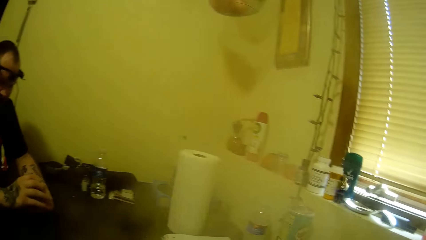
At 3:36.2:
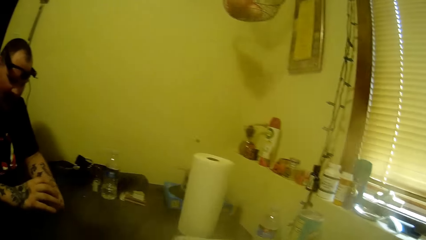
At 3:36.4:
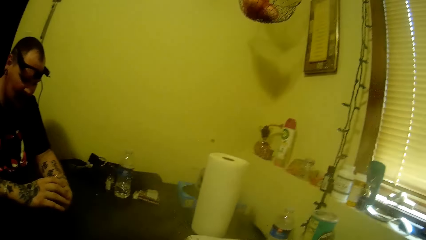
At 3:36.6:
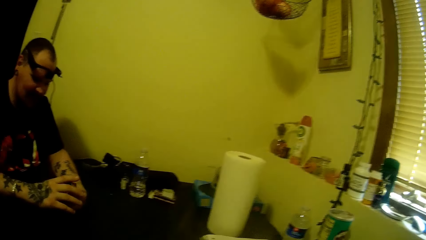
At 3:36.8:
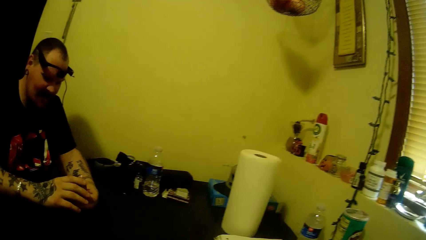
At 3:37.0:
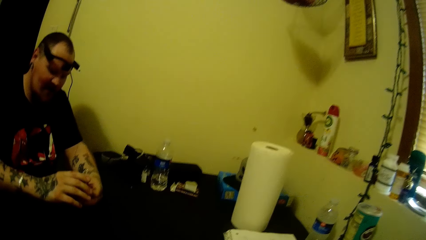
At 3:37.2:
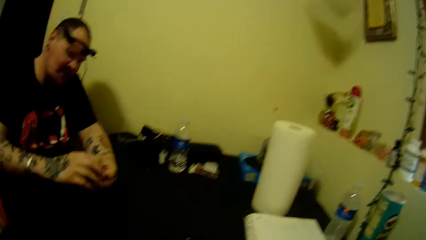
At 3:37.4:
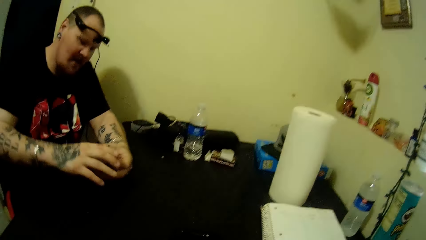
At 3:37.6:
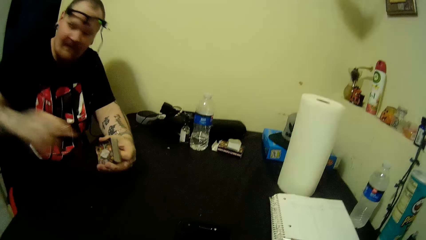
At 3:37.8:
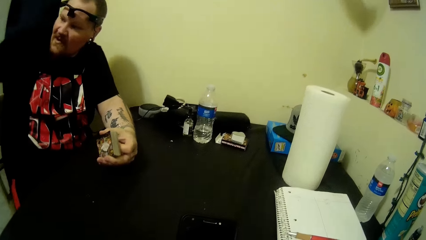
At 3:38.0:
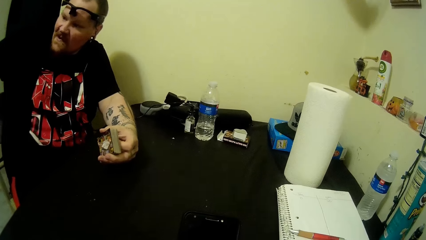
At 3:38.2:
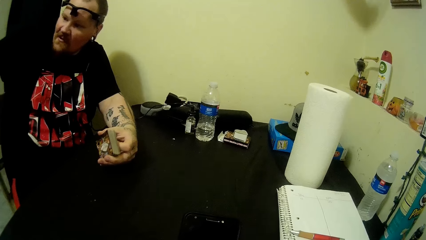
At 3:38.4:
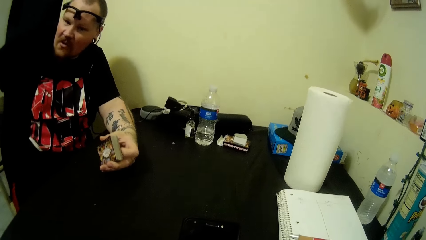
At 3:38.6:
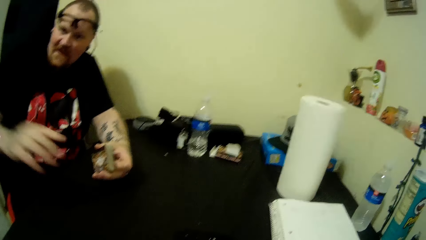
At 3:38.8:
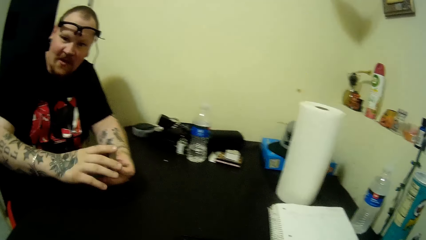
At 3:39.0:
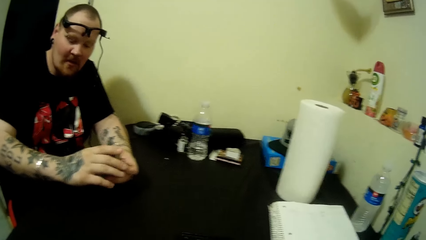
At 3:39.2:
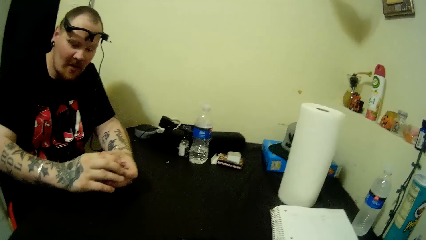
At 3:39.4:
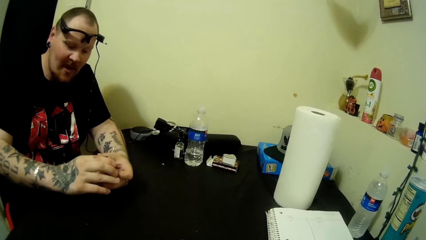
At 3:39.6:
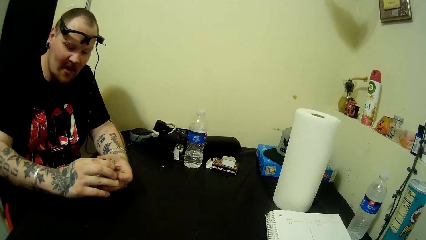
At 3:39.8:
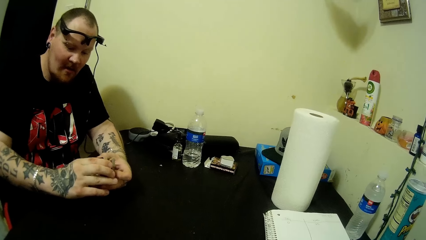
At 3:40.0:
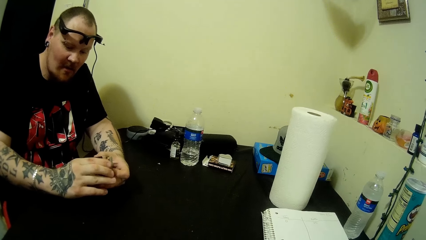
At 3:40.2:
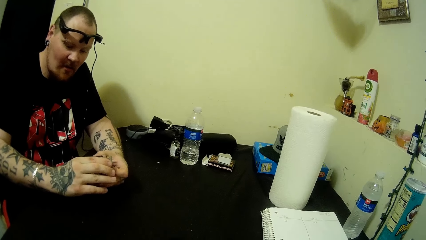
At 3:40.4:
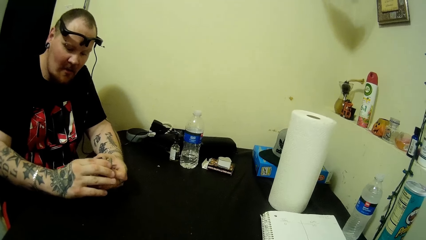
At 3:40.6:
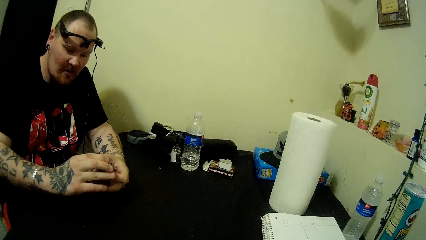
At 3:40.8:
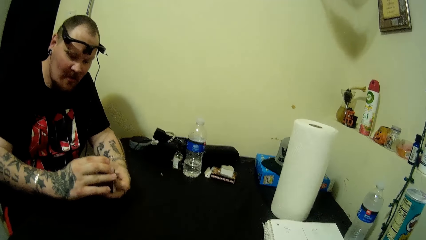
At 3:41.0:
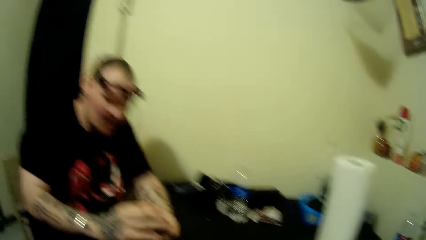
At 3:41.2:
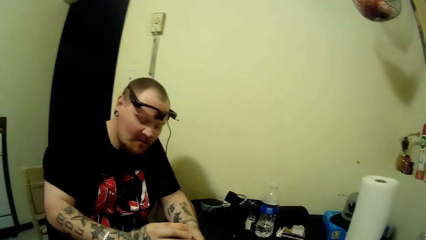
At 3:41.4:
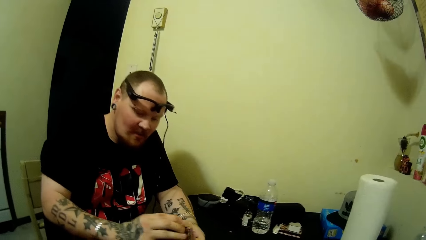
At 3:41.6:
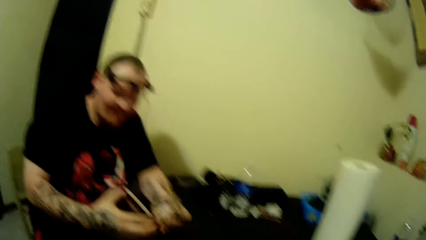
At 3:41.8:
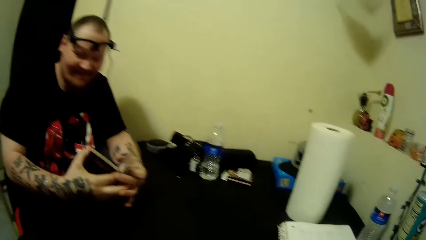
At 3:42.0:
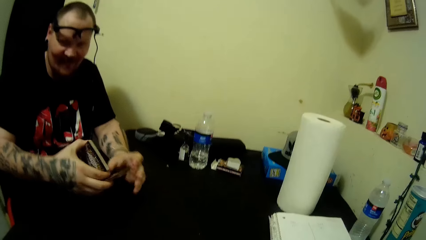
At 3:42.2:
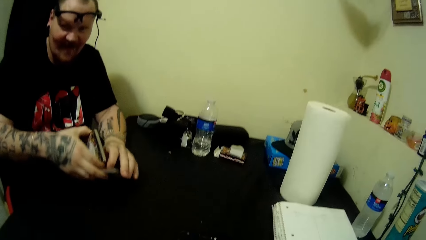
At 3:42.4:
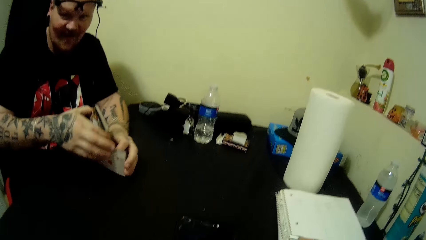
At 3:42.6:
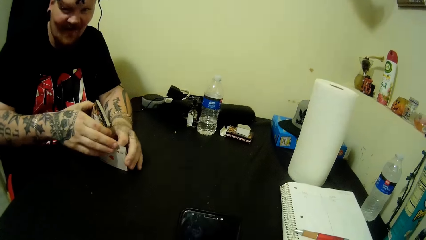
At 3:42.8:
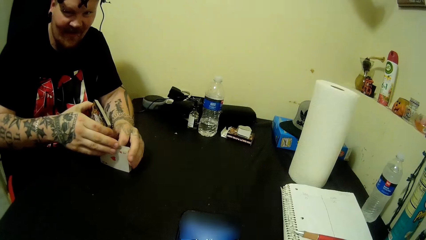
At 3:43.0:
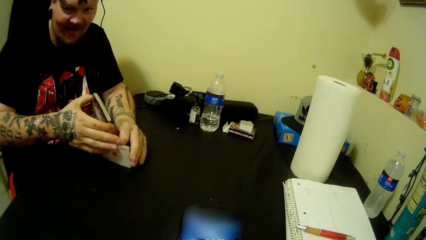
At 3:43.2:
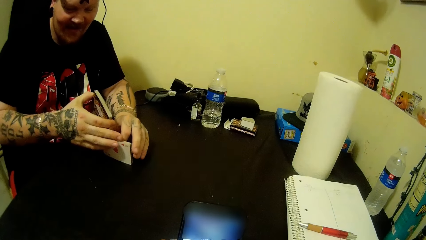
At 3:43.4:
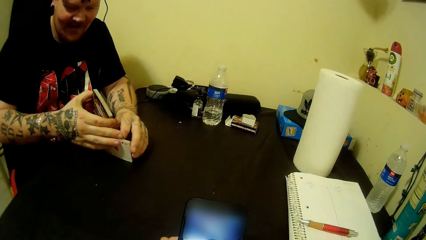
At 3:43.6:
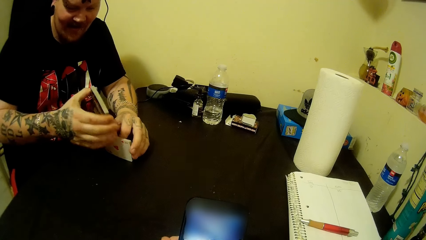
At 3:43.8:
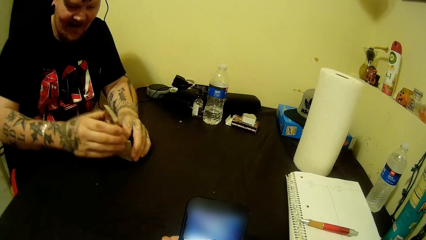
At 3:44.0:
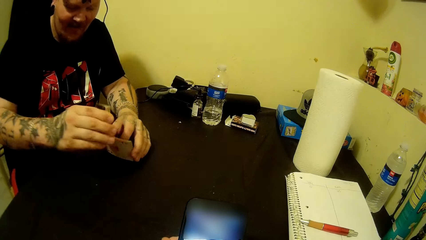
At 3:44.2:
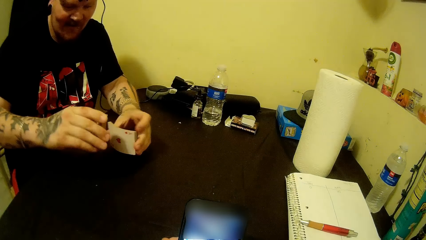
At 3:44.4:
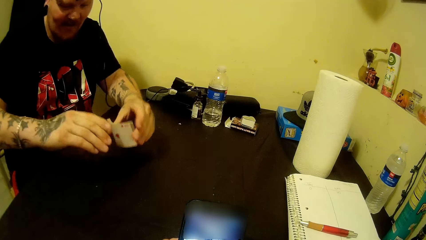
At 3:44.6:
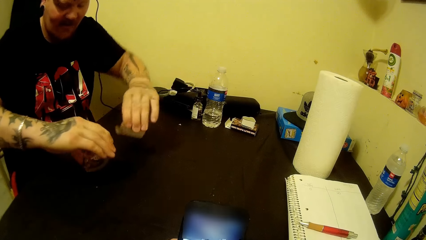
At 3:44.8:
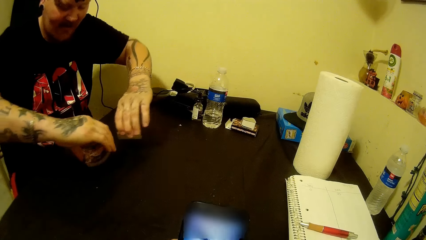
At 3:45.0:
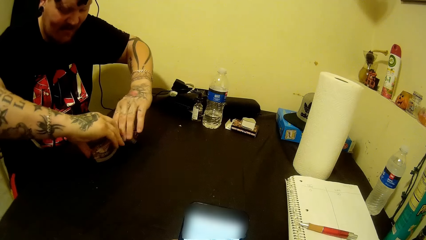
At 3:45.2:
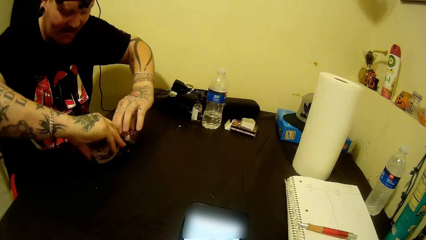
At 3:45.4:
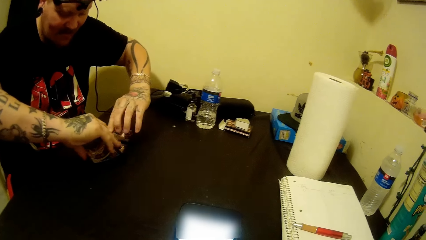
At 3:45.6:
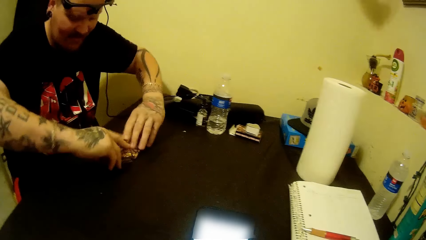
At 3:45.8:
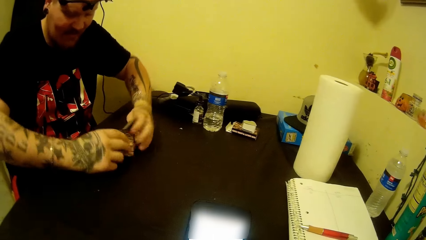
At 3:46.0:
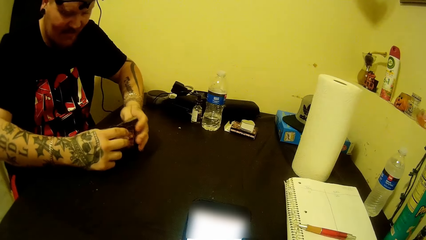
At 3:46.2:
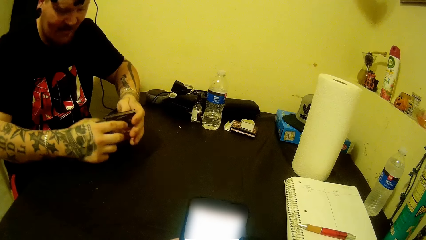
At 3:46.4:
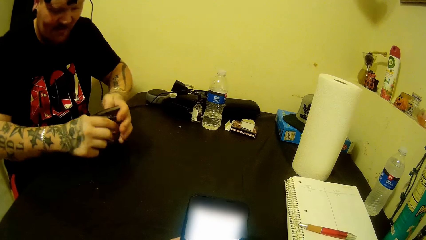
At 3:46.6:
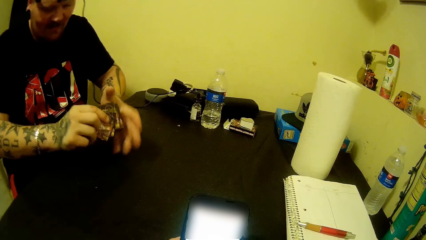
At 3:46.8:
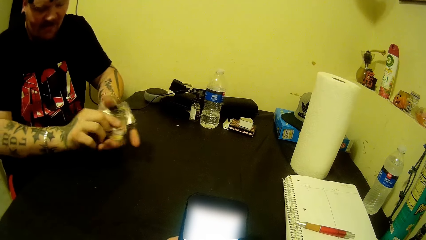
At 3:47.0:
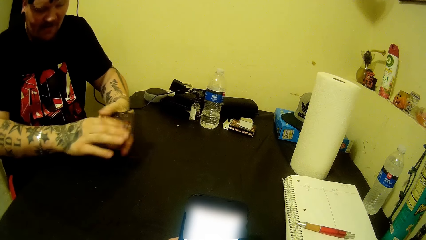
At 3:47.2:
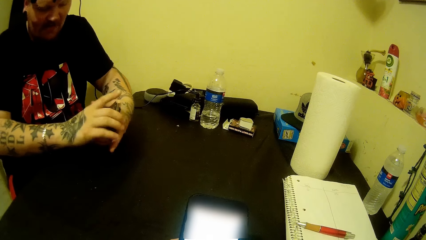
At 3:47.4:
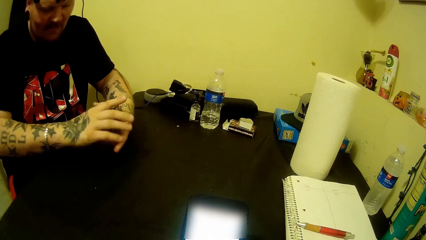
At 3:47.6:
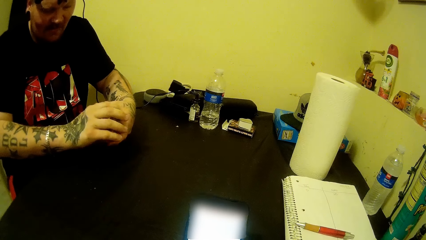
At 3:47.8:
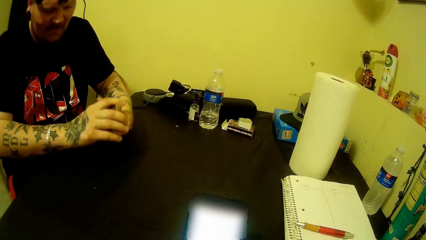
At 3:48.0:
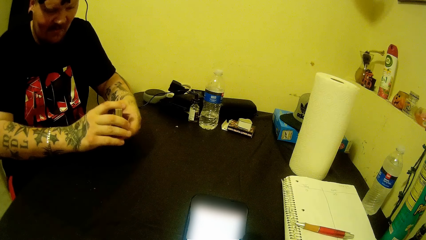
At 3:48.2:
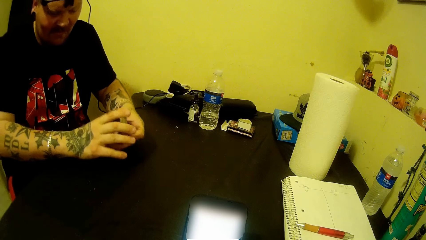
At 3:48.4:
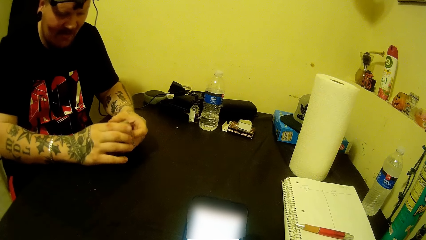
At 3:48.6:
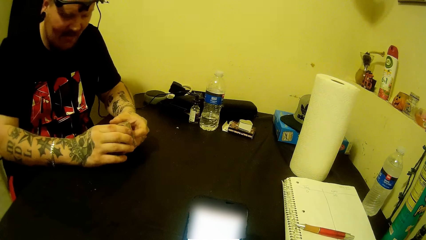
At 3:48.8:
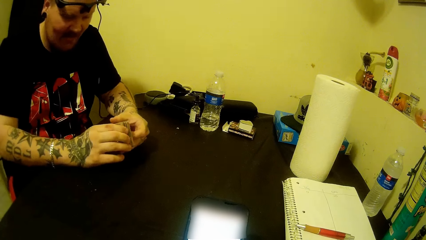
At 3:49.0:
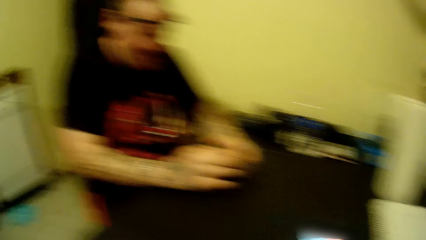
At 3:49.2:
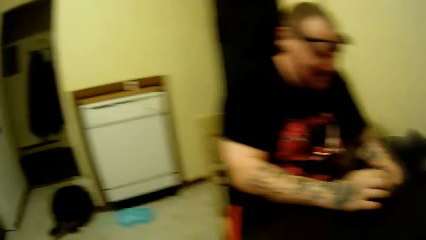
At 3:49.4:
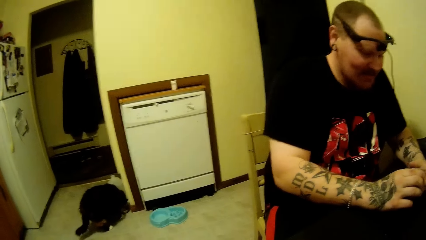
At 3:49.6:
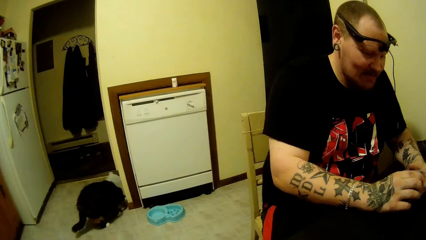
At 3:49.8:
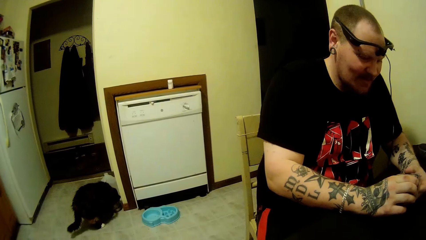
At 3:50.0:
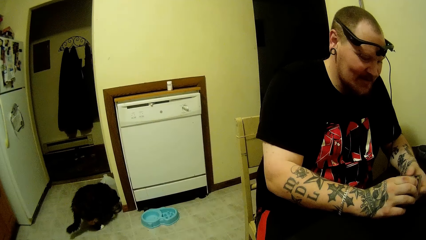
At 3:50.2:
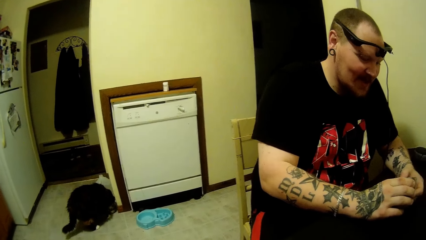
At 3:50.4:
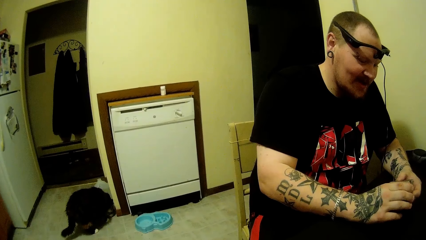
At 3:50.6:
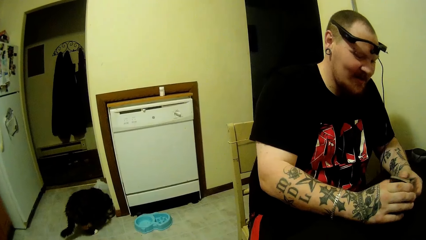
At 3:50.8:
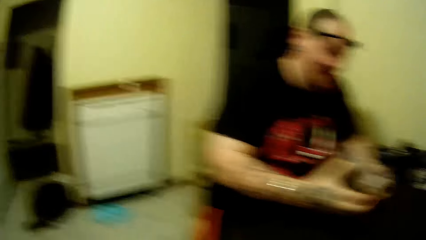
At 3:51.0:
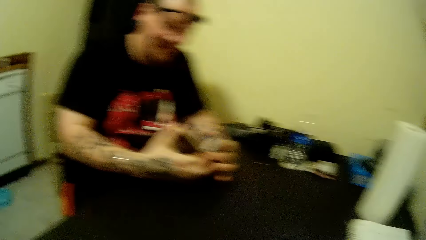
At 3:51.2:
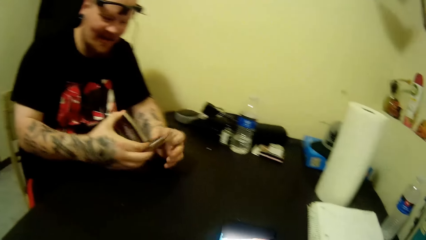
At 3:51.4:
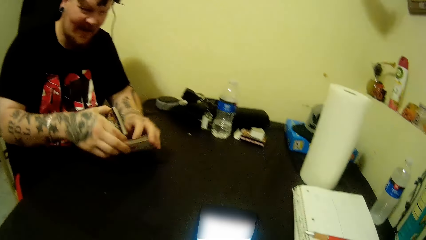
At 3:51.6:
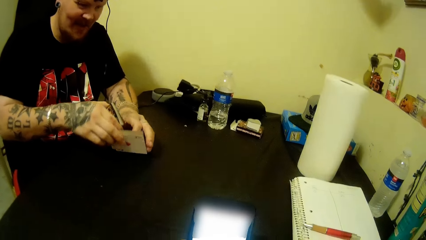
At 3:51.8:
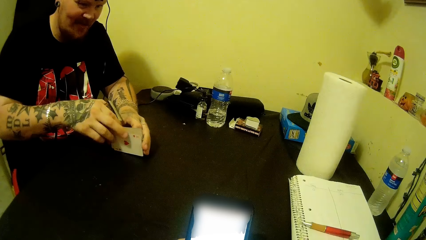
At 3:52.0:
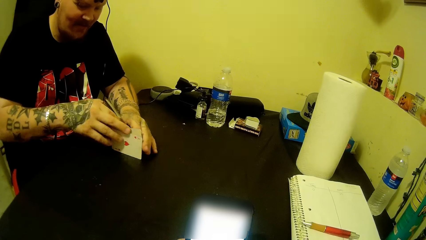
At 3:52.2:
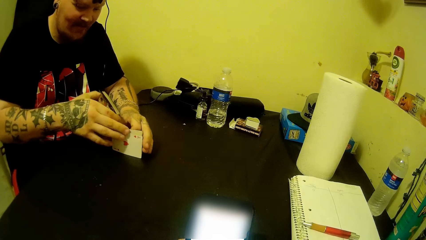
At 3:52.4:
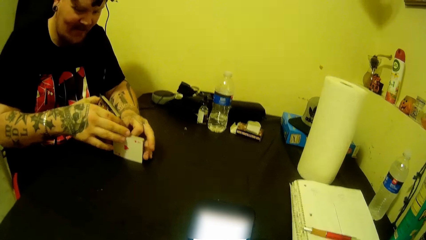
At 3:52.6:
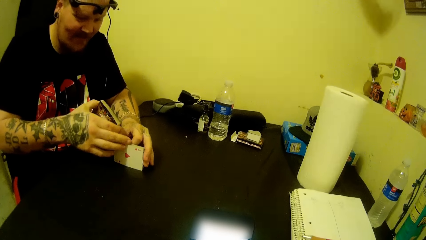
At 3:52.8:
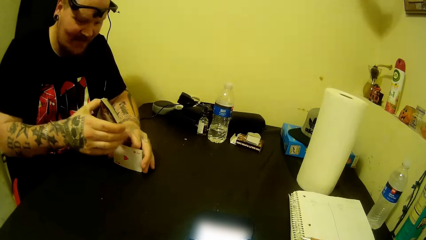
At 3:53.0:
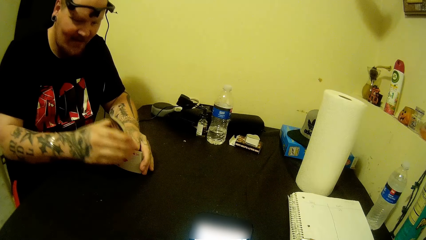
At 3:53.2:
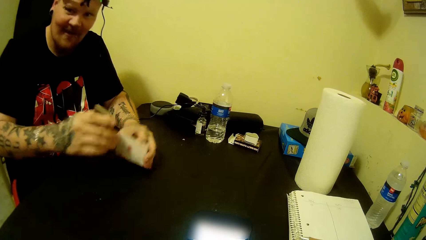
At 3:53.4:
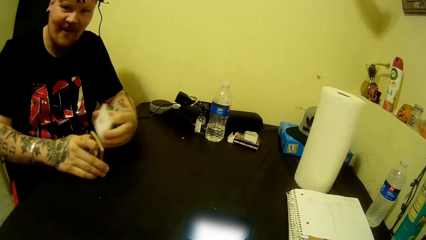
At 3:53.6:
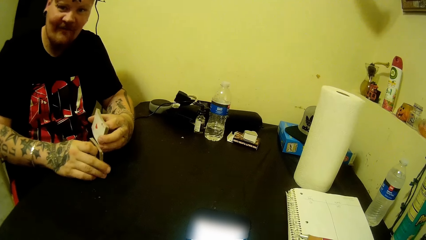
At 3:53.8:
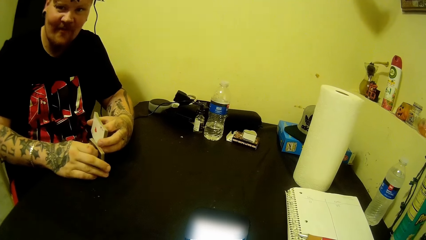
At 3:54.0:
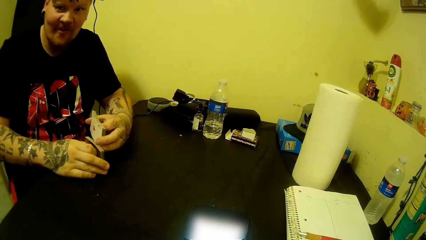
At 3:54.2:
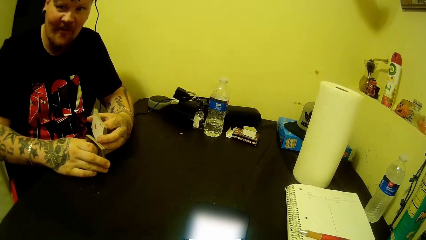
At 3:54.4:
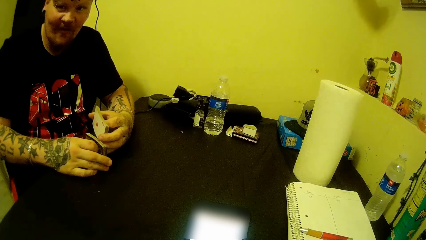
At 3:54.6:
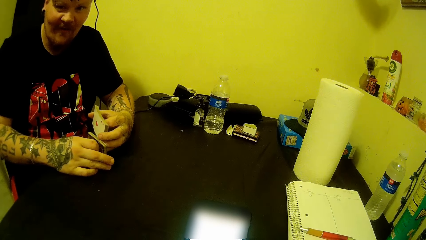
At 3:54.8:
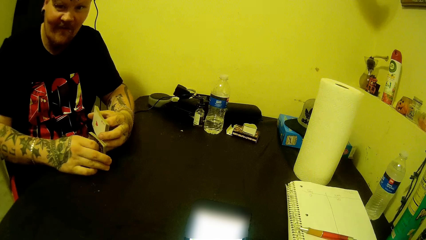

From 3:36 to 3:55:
The camera wearer looks around a room. A man adjusts chess cards on a table. The man lifts up a hand. The man adjusts the chess cards on a hand. The camera wearer interacts with the man. The man puts down the chess cards on the table. The camera wearer operates a mobile phone with a hand. The man adjusts the chess cards on the table. The man aligns the chess cards on a hand. The camera wearer looks around the room. The man adjusts the chess cards on the table. The camera wearer operates the mobile phone with a hand.
